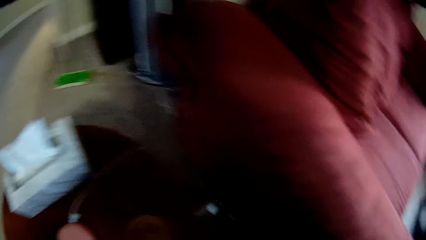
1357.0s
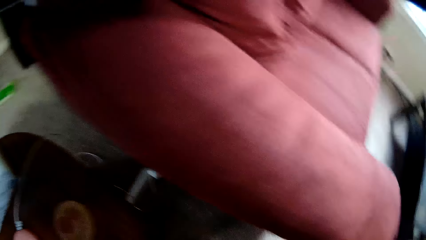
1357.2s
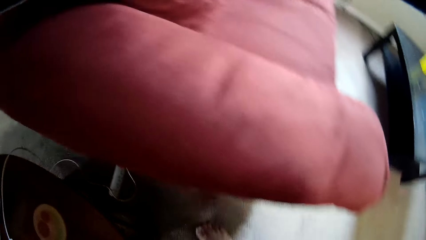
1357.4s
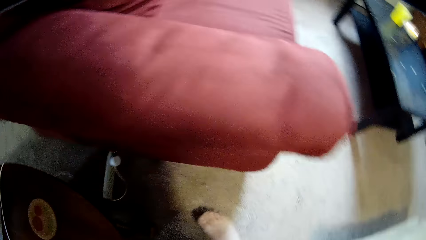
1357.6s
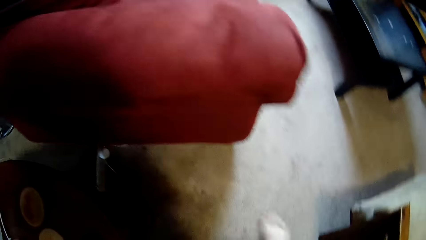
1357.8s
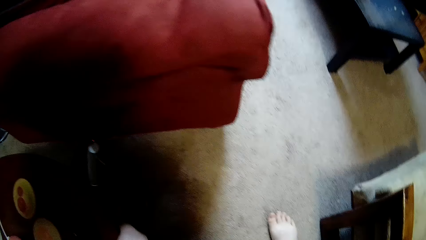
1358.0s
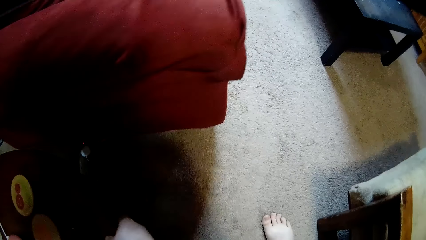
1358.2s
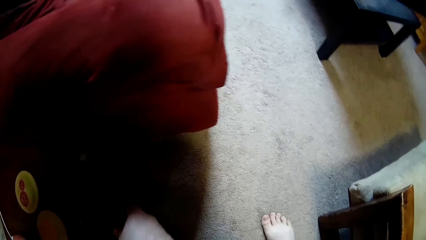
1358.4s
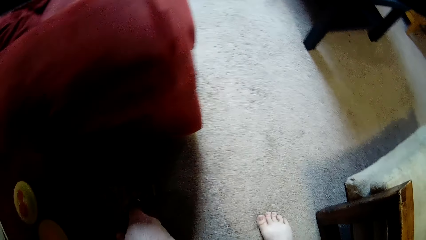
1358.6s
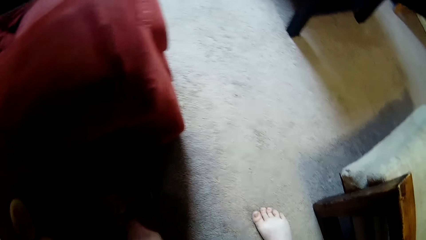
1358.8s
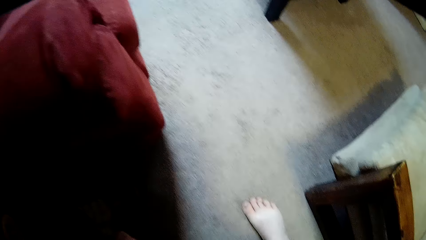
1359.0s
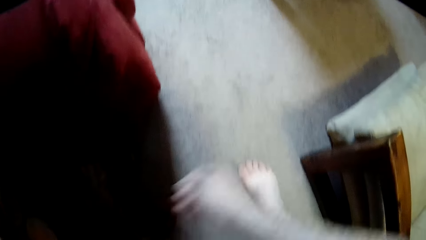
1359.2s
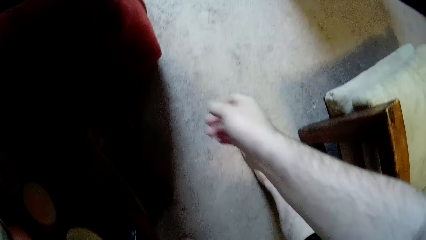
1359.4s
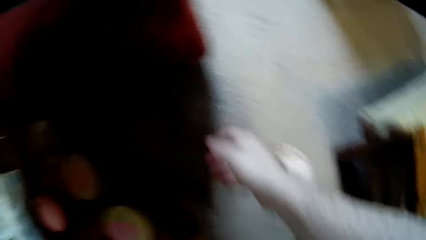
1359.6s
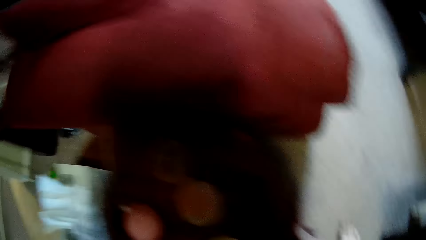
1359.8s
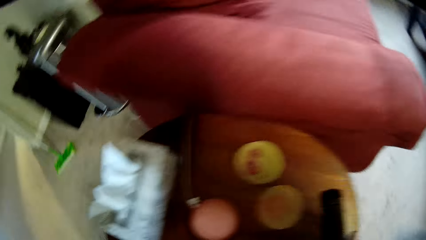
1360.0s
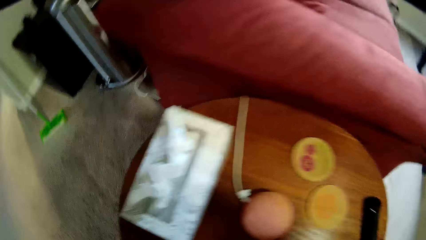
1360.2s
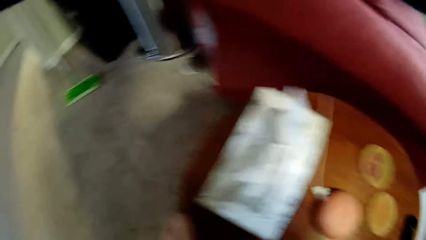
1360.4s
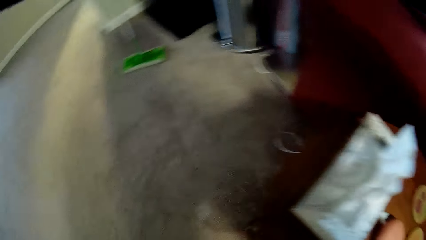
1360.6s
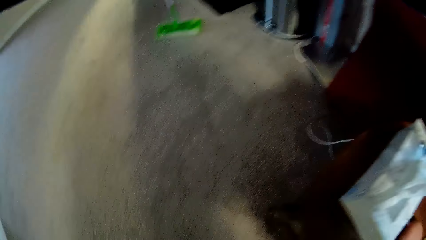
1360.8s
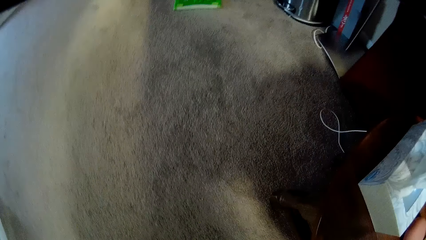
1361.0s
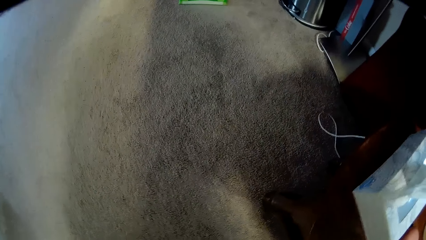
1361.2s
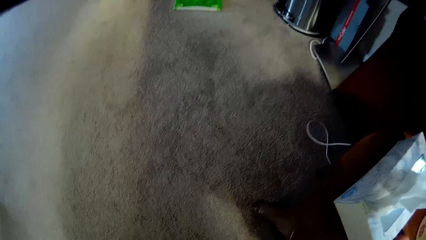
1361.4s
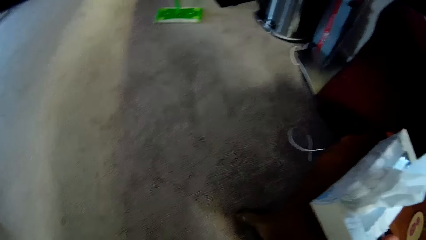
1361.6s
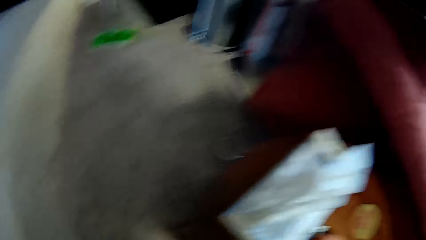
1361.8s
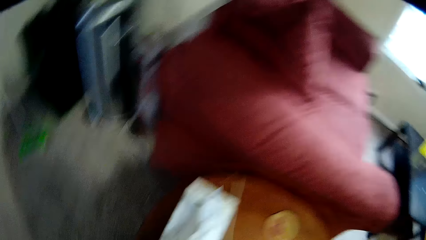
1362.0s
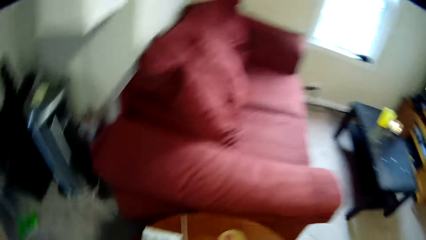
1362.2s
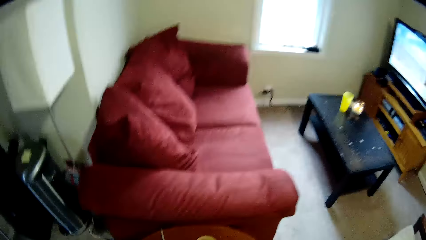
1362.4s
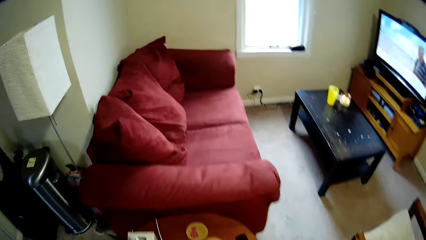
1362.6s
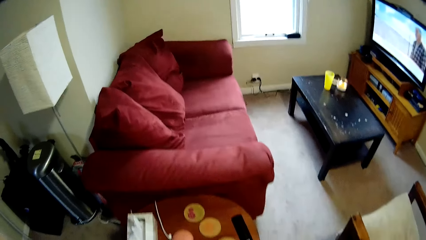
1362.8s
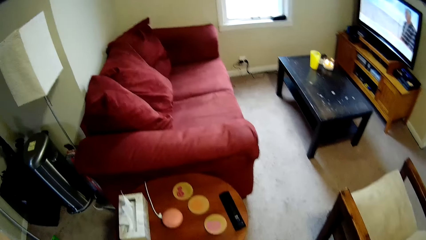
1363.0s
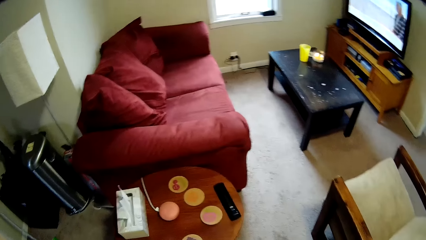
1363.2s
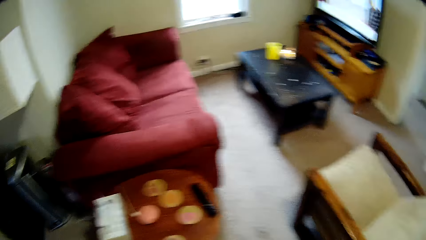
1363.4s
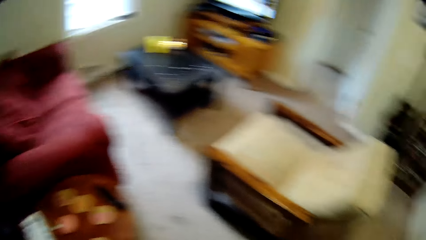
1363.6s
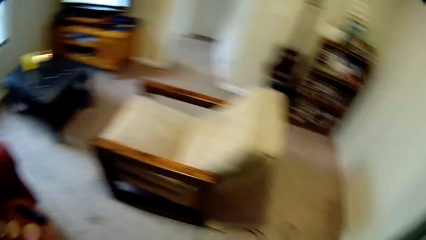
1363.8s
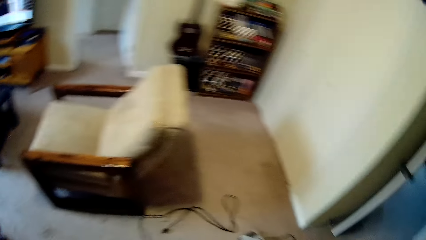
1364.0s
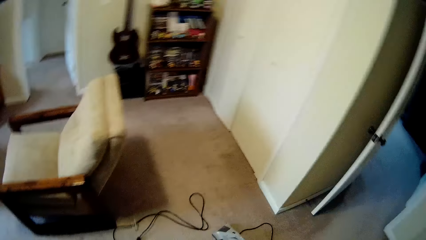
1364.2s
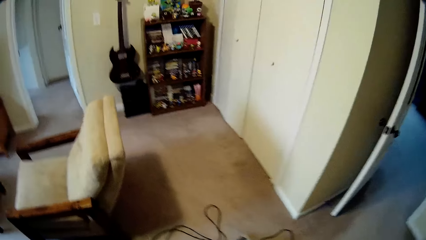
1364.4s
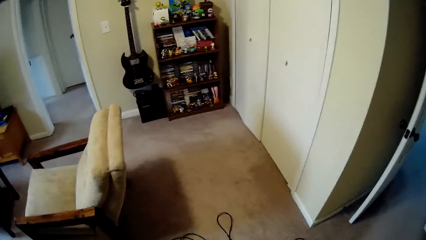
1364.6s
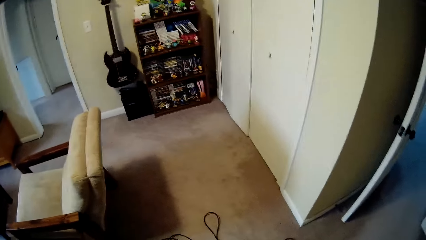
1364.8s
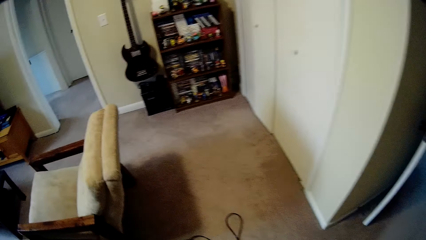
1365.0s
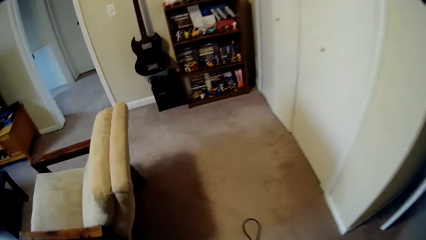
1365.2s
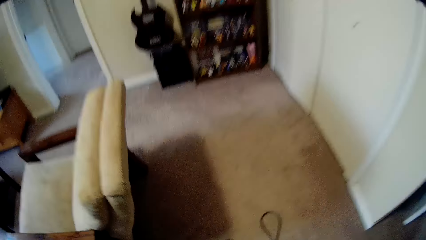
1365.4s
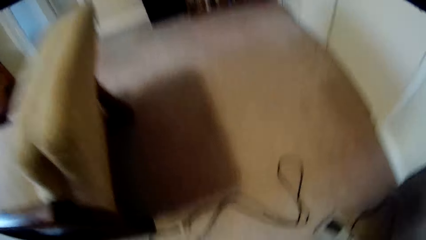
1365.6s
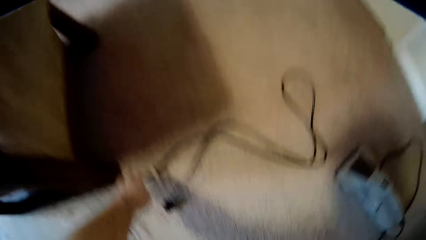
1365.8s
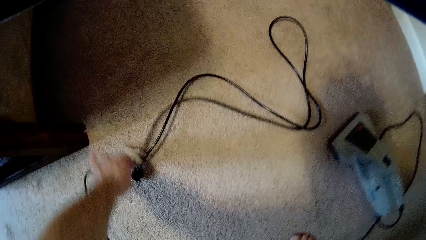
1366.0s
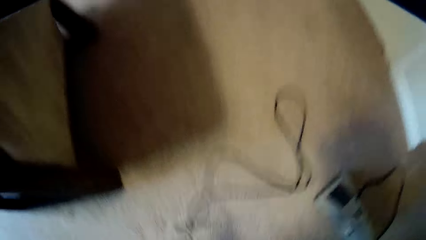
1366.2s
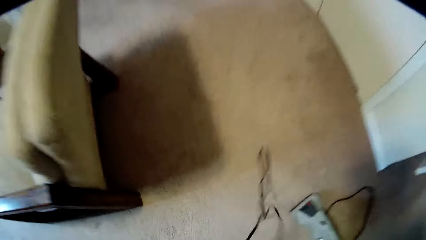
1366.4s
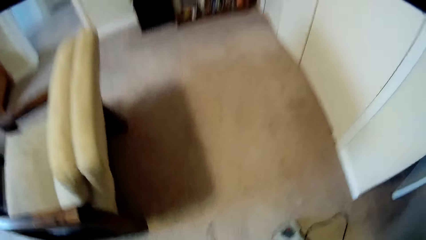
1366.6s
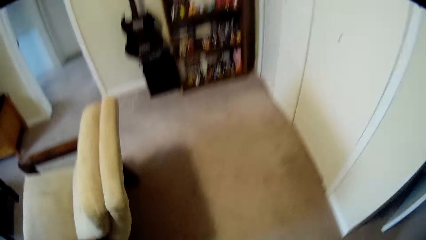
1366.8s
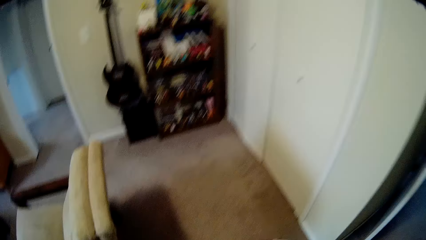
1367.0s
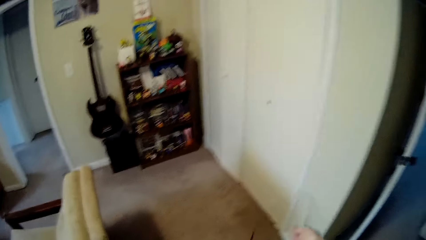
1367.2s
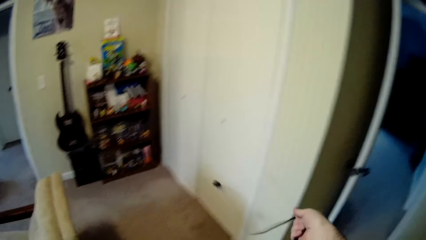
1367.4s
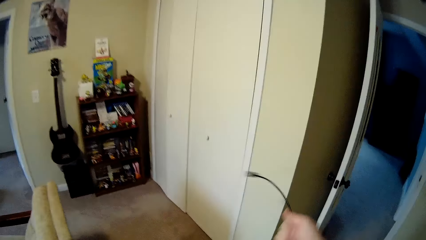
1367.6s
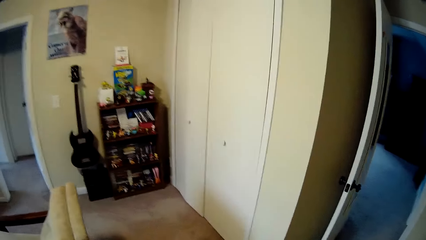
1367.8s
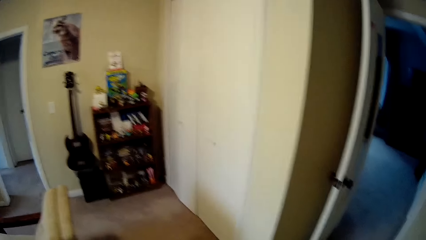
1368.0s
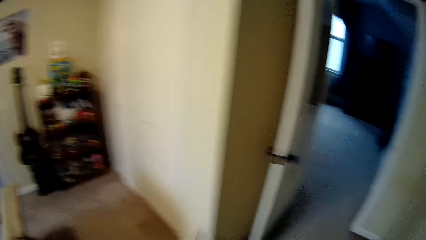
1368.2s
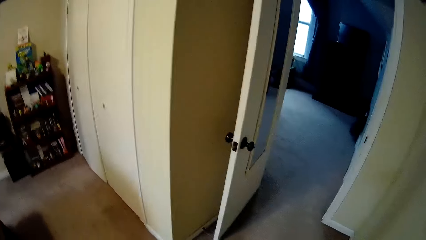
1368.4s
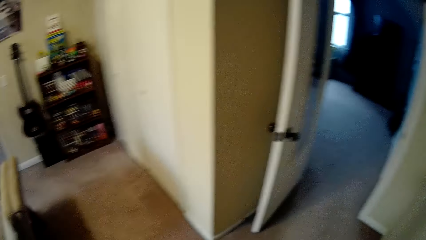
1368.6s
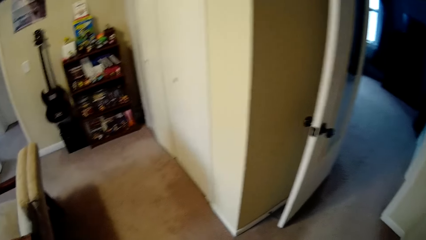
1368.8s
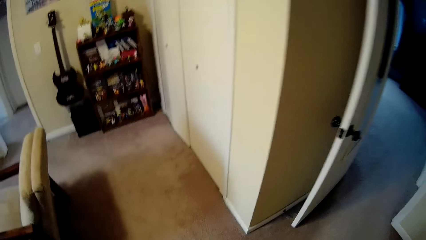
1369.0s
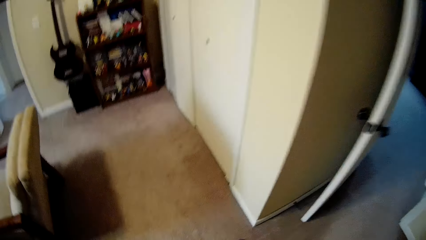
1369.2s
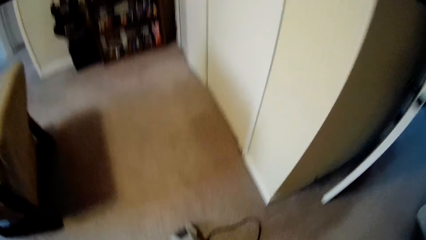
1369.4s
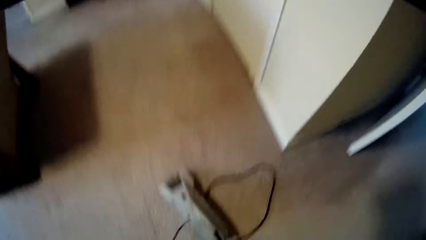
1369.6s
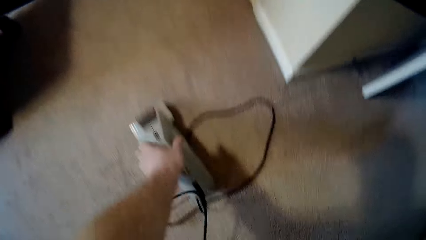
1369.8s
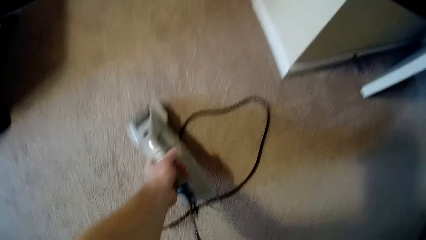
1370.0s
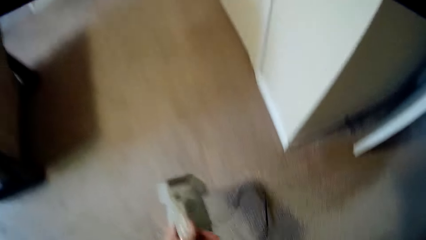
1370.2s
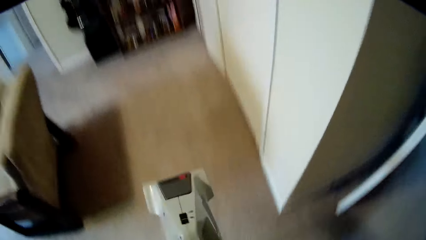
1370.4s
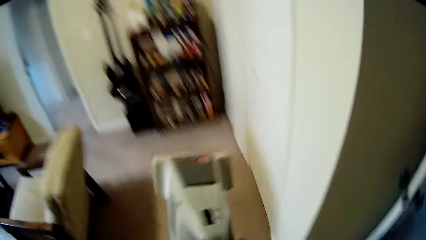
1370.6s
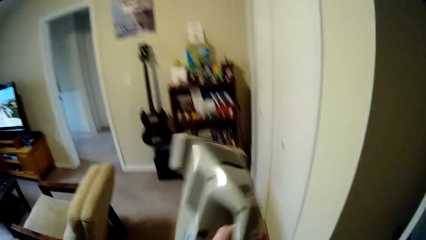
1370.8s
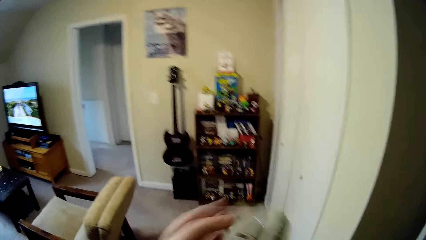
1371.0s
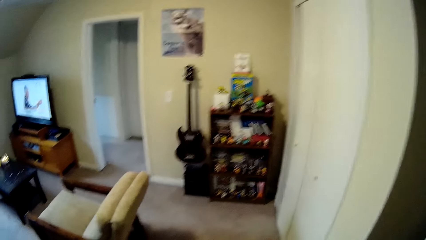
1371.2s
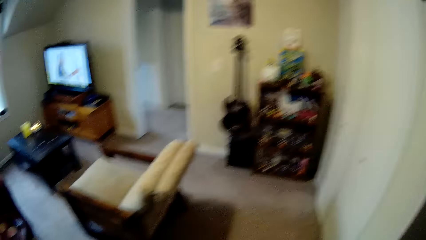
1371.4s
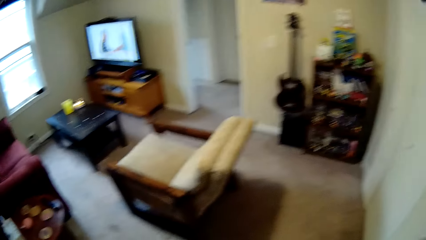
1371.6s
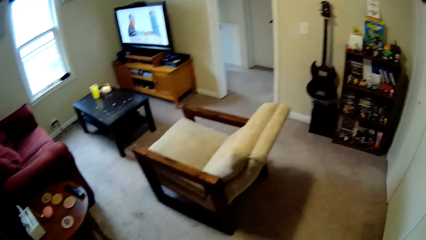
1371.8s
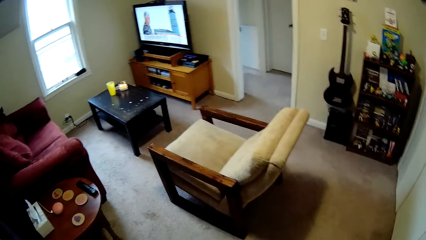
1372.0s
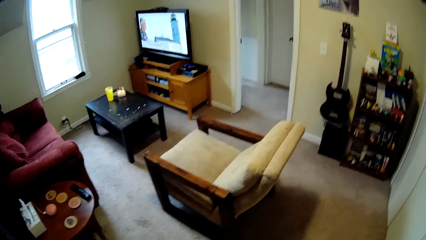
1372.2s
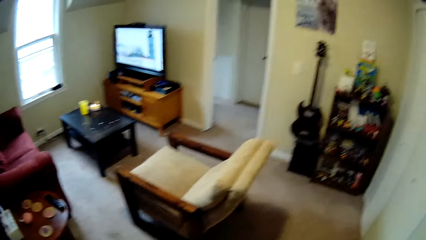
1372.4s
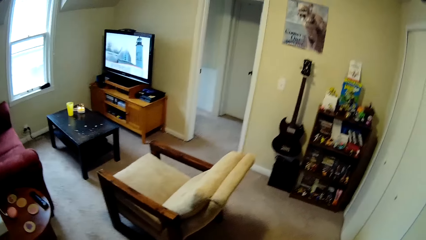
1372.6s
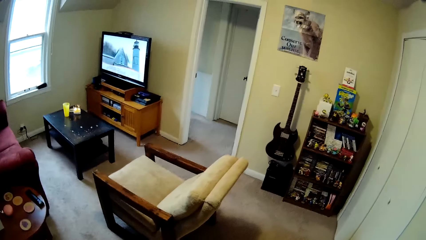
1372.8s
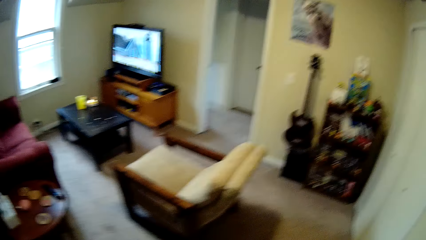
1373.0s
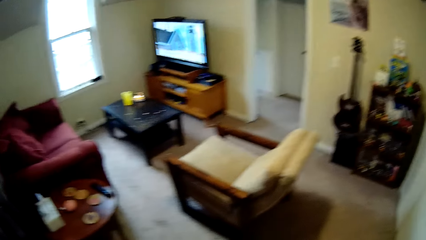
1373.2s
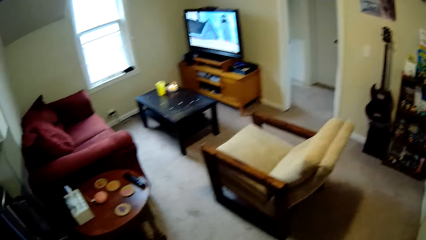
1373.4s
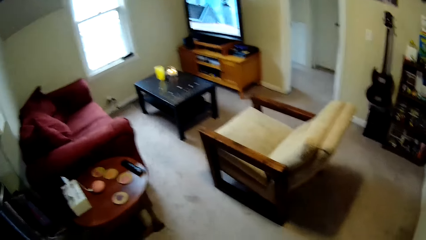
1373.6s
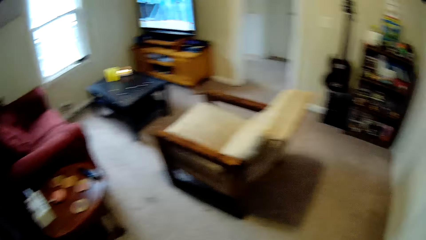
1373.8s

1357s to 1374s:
The camera wearer picks up a wire cable on the carpet. They pick up the sofa cleaning machine on the carpet.
